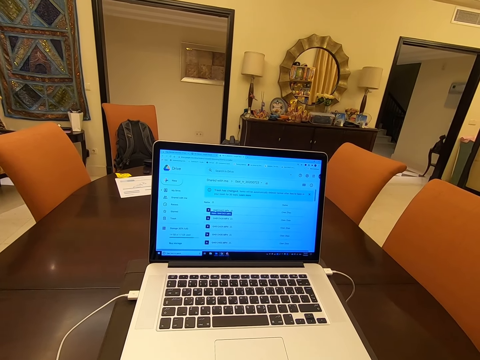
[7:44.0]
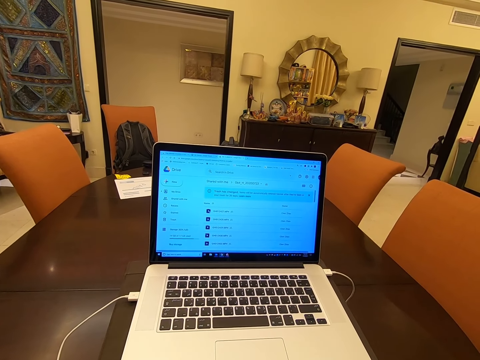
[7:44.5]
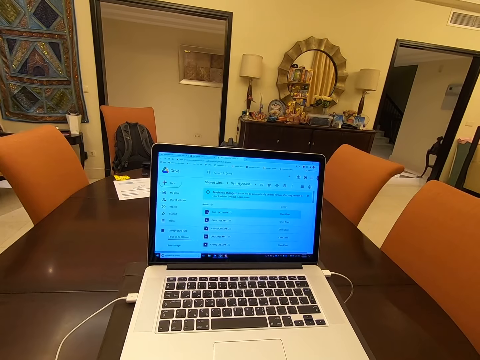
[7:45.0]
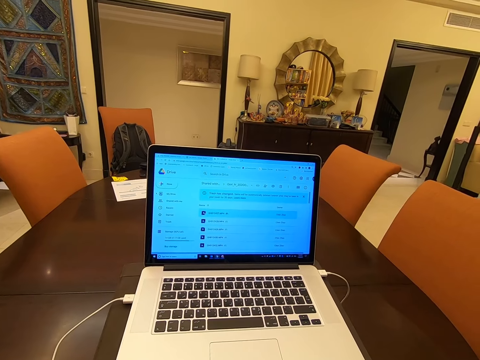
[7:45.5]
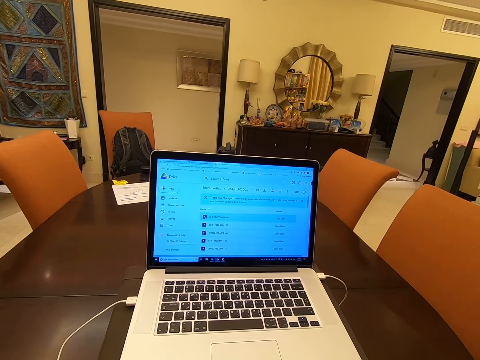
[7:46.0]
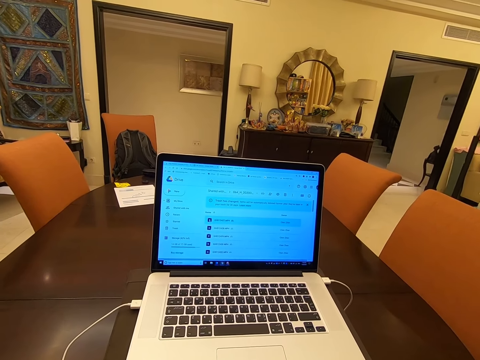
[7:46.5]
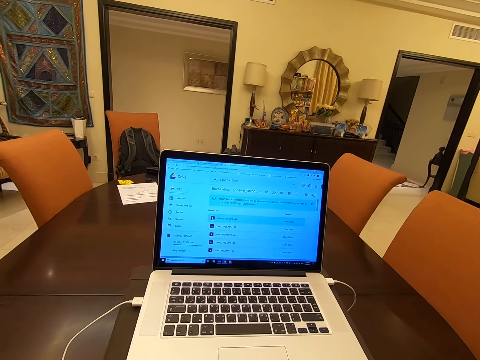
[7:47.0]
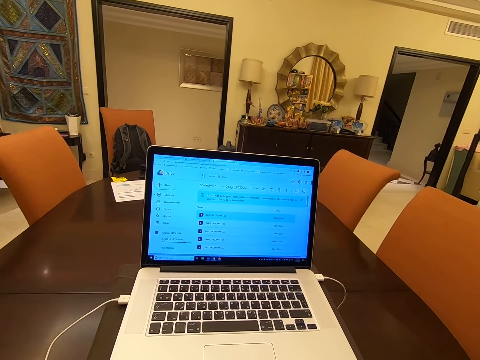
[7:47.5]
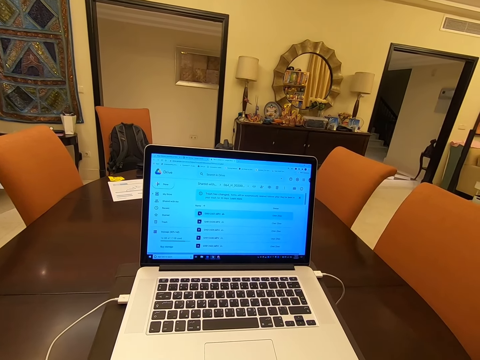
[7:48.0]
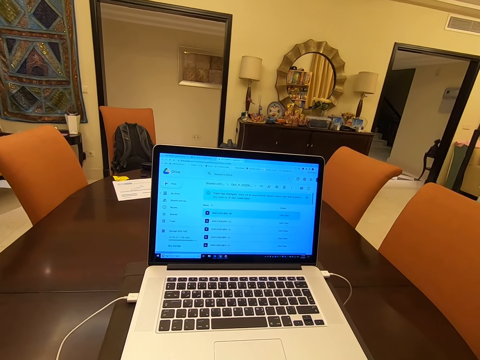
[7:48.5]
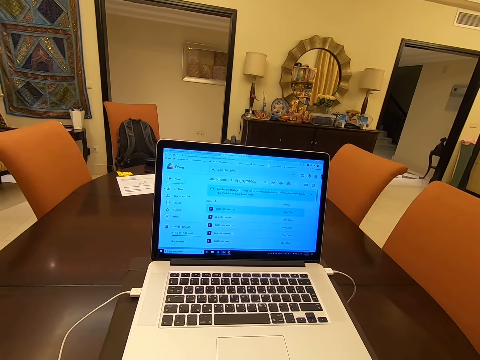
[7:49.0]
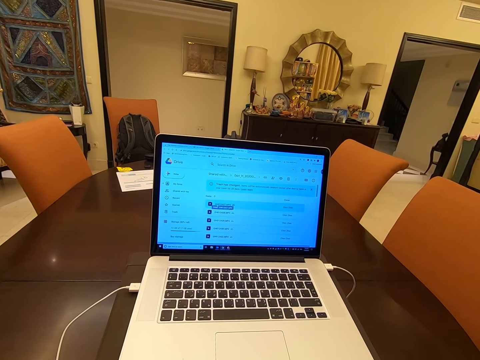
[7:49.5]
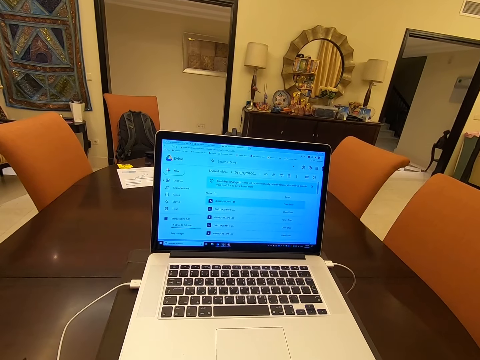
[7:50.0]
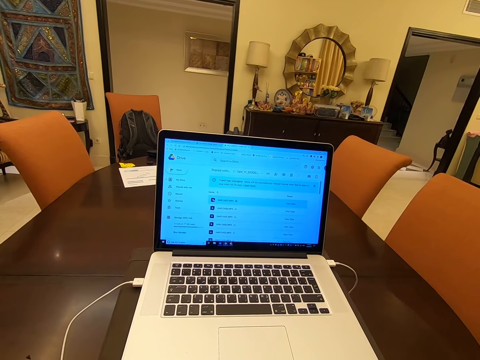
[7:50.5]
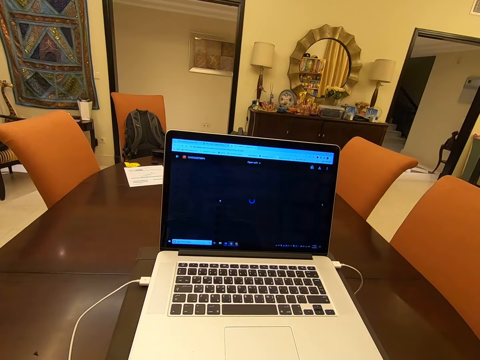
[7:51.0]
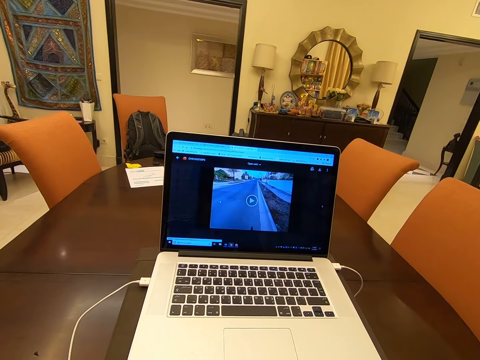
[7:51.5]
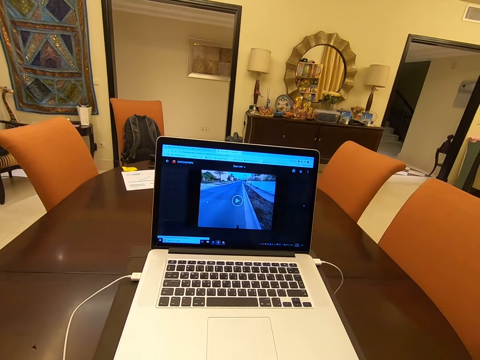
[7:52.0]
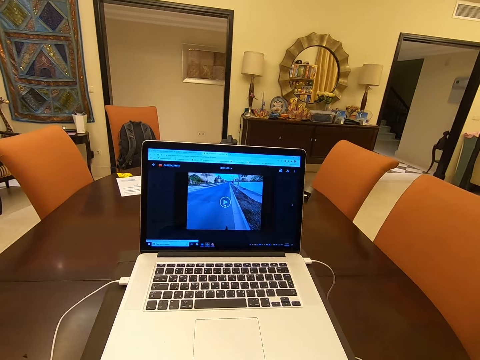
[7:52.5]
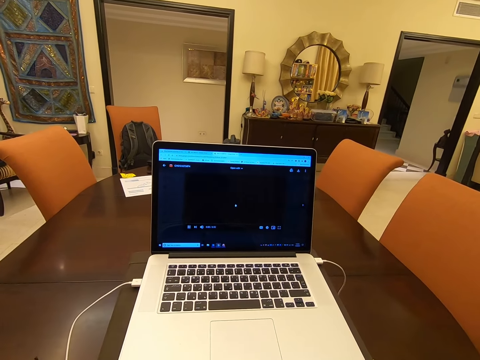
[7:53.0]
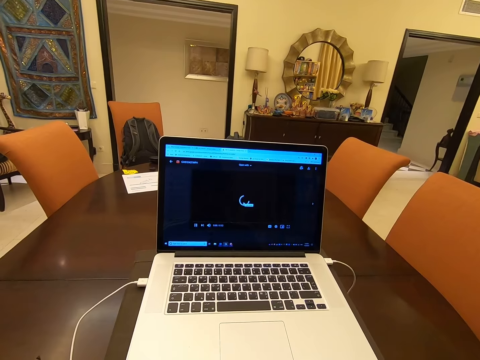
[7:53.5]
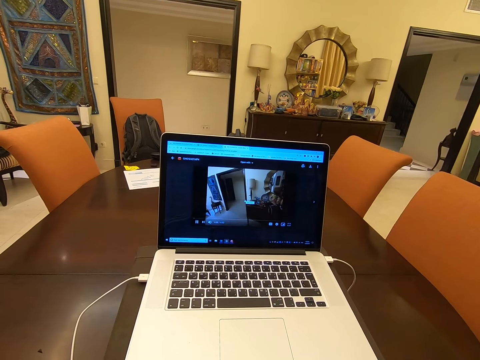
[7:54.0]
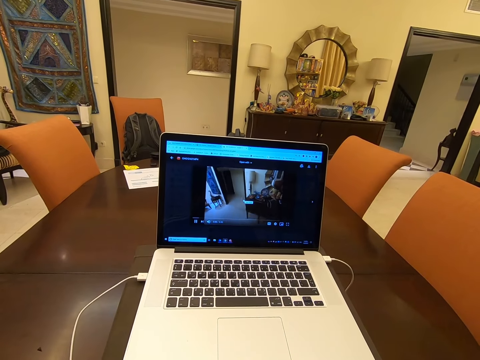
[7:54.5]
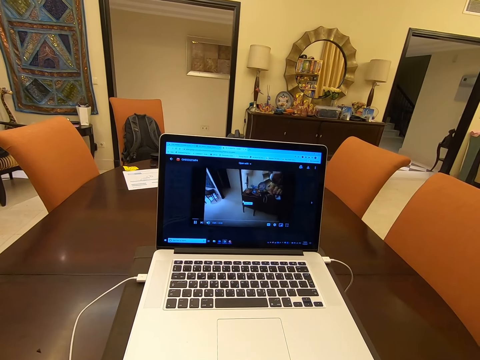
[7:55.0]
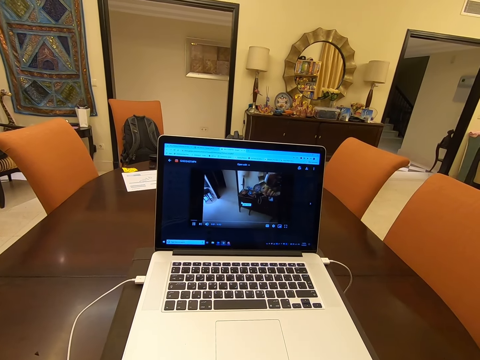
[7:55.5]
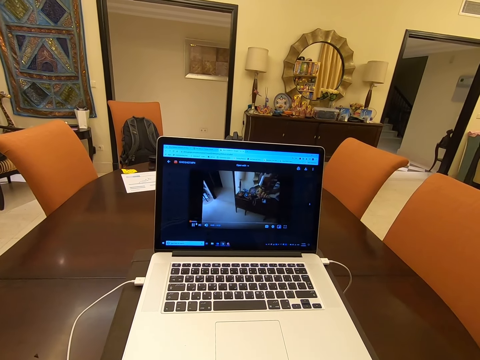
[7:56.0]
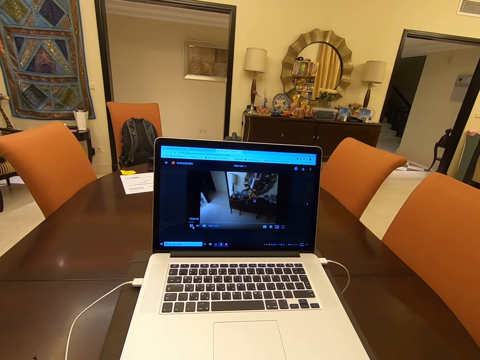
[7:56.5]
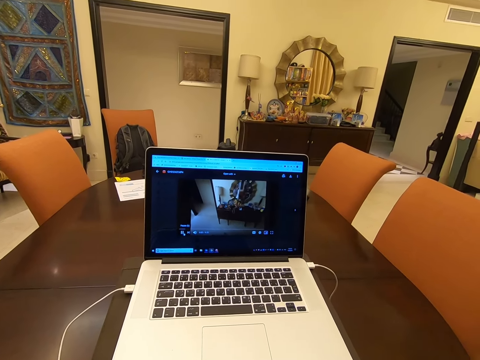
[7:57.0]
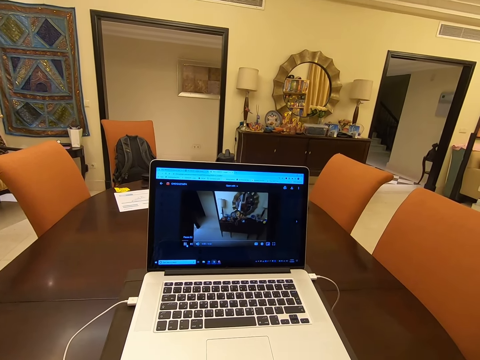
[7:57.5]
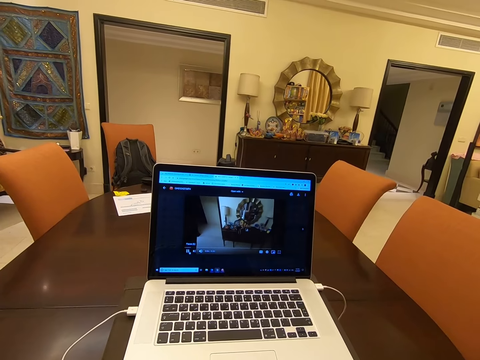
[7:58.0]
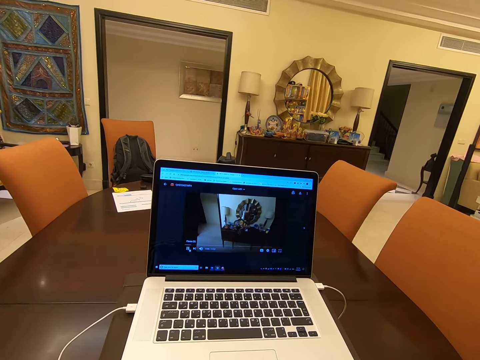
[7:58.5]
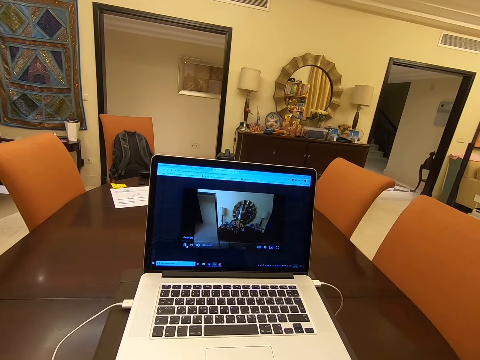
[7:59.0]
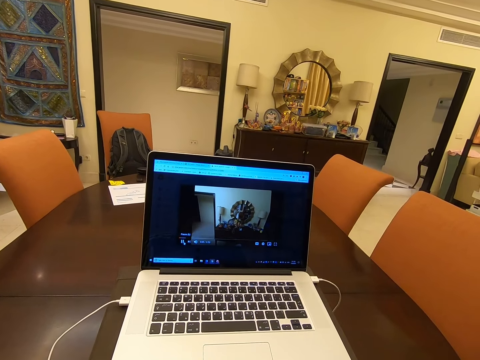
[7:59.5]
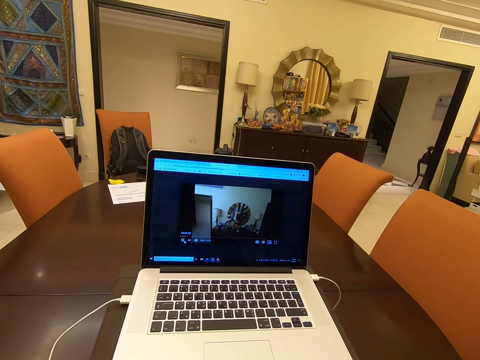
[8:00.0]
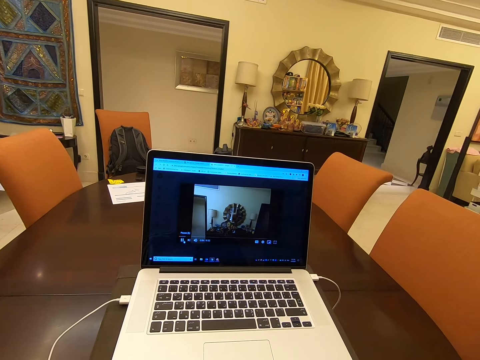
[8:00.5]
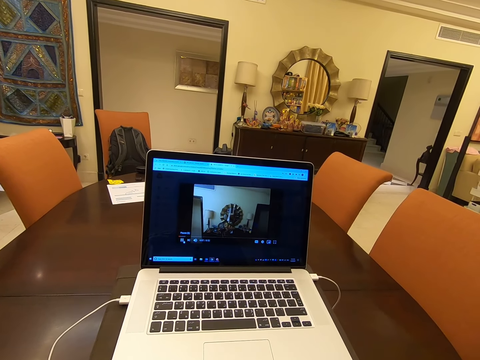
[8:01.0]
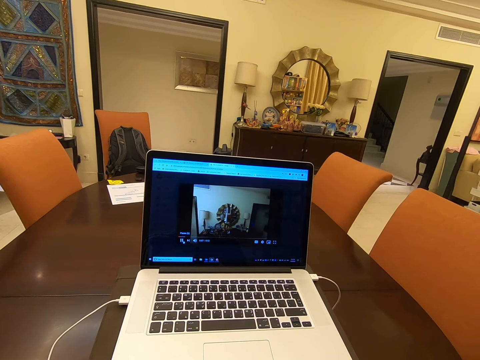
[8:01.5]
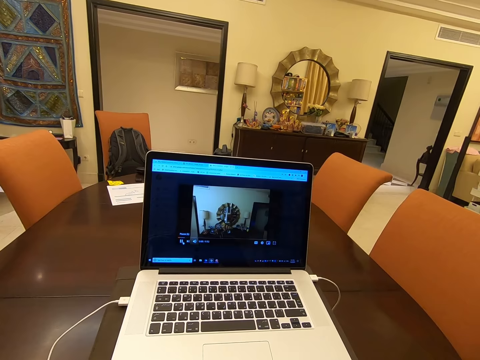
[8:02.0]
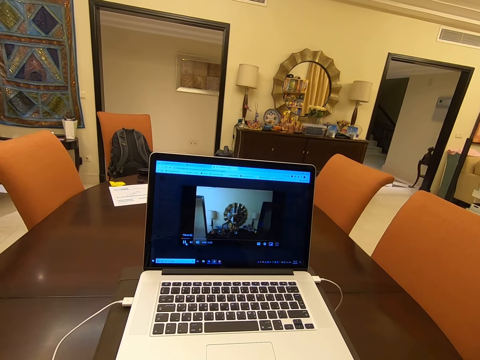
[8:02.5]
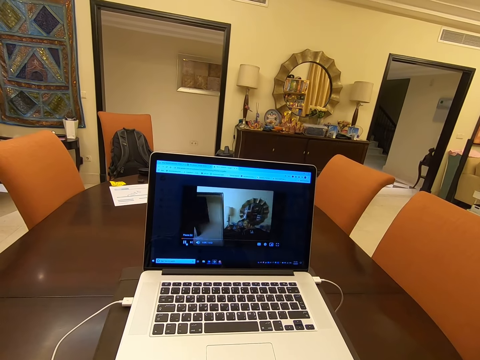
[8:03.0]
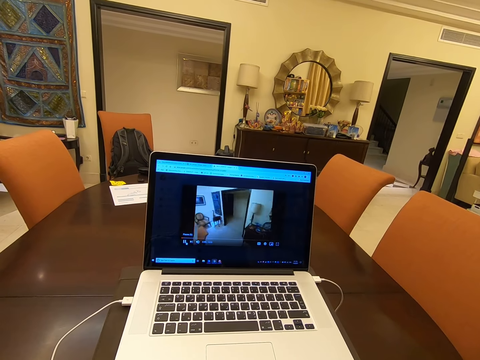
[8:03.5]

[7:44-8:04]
The camera wearer watches the video on a laptop.

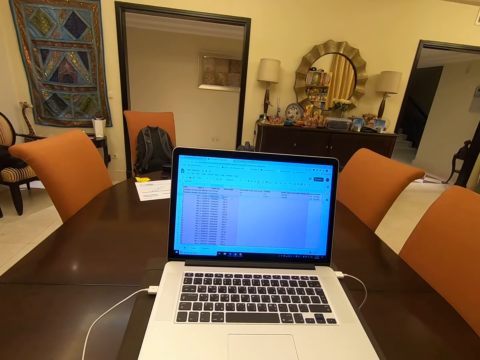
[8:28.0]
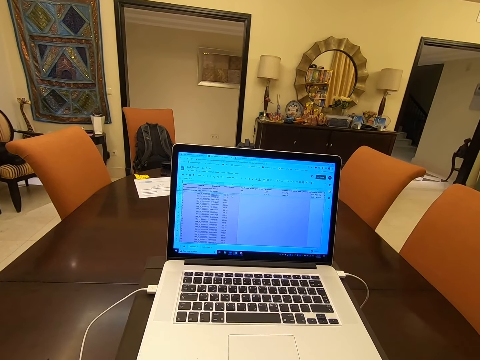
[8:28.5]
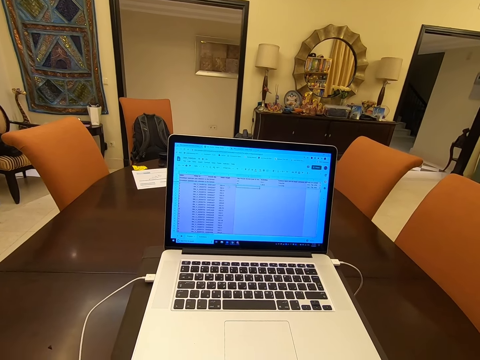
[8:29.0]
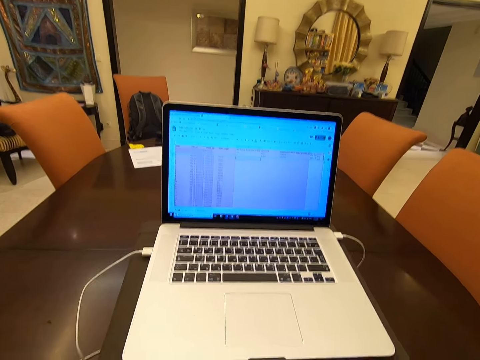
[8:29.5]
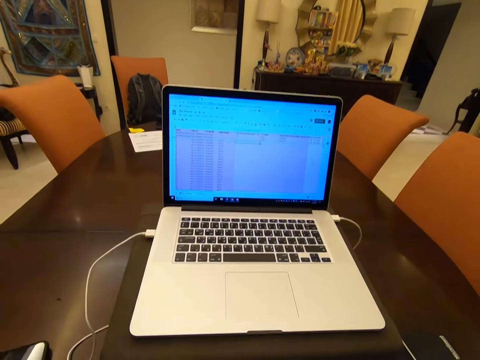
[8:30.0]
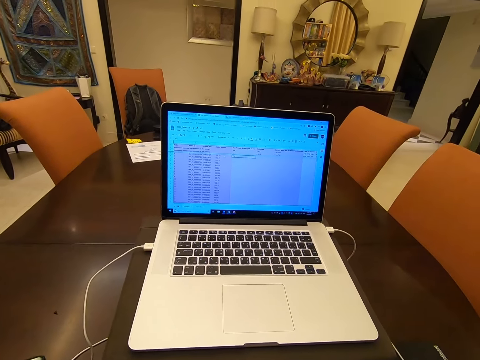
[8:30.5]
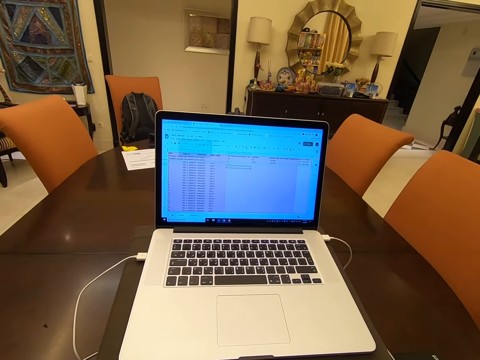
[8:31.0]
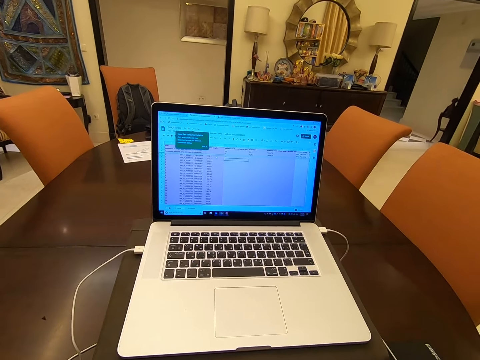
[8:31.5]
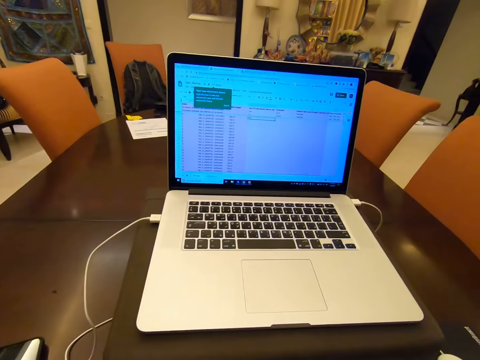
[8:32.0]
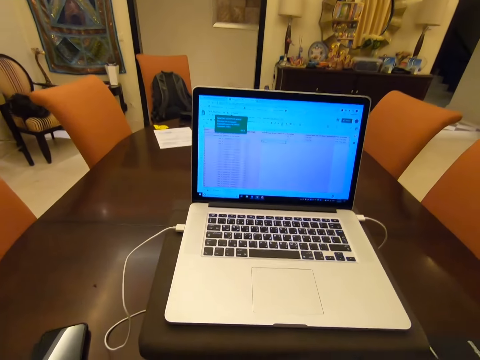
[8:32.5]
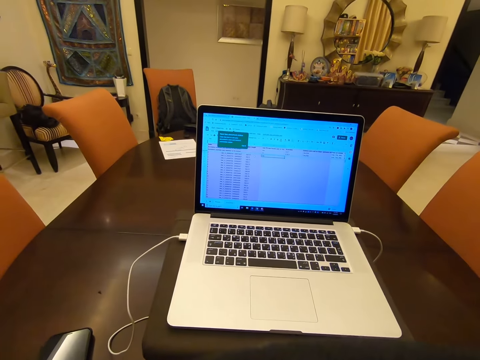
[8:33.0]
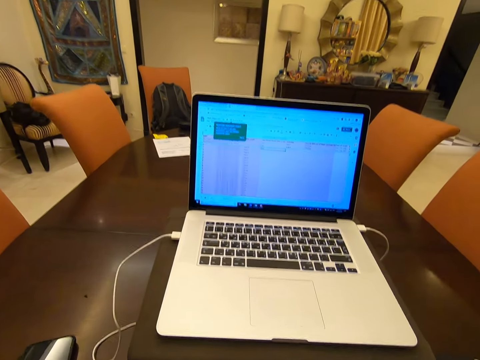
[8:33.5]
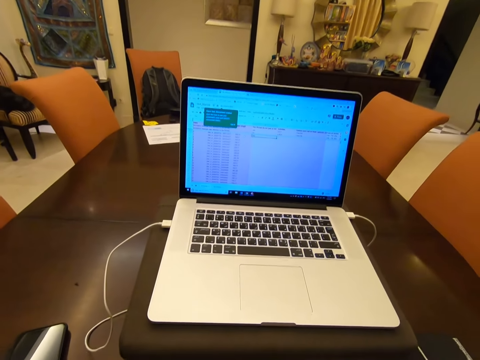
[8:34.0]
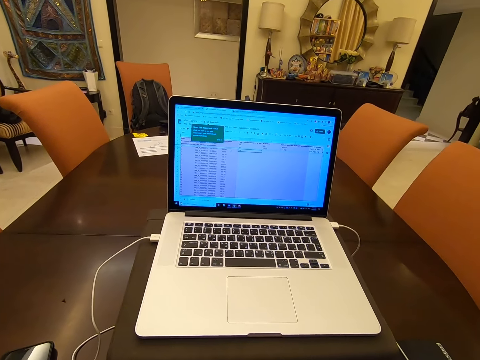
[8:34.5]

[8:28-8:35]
The camera wearer operates the laptop.
